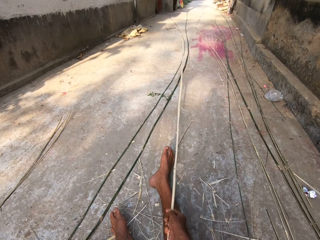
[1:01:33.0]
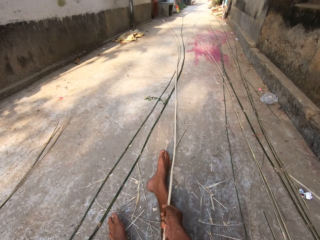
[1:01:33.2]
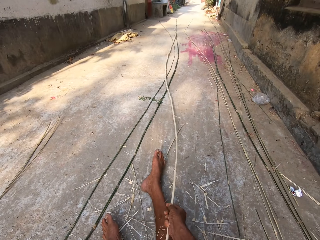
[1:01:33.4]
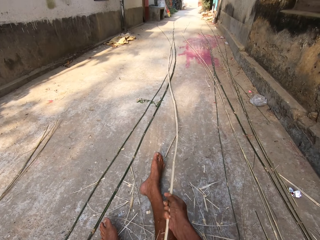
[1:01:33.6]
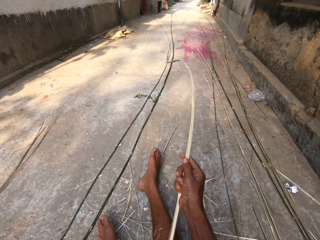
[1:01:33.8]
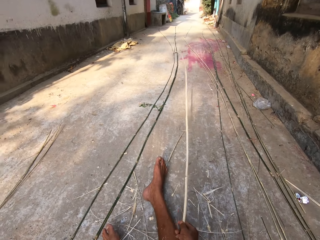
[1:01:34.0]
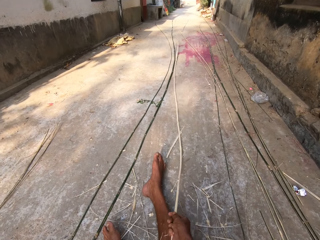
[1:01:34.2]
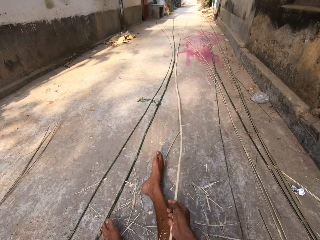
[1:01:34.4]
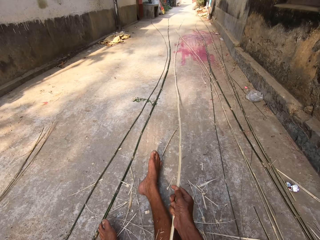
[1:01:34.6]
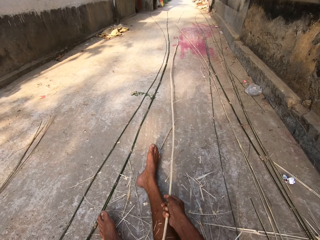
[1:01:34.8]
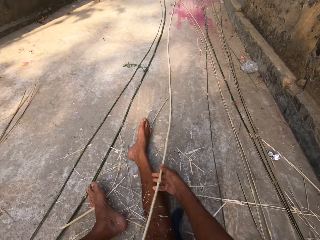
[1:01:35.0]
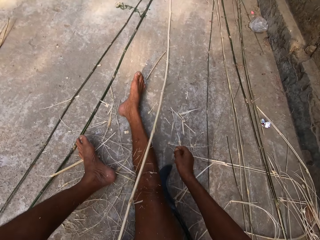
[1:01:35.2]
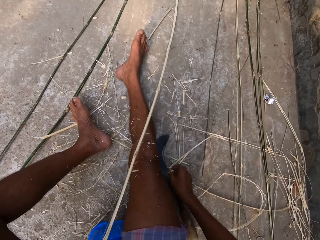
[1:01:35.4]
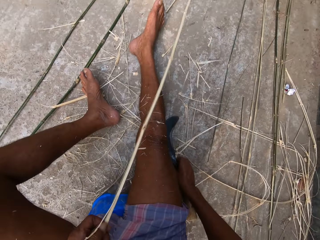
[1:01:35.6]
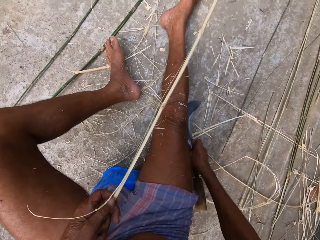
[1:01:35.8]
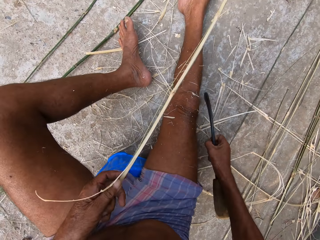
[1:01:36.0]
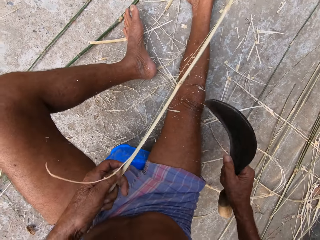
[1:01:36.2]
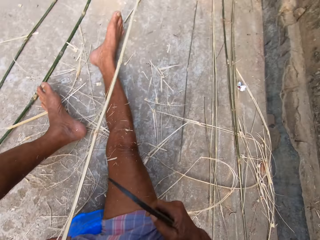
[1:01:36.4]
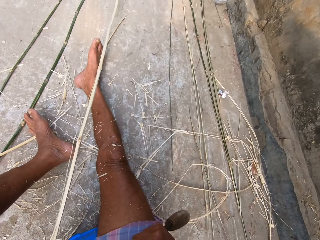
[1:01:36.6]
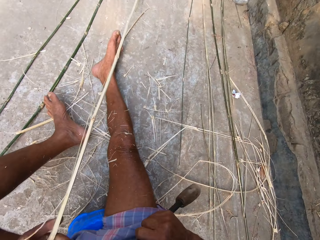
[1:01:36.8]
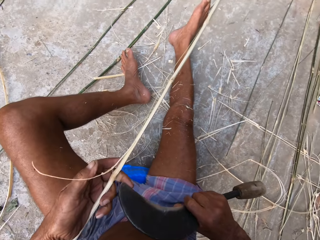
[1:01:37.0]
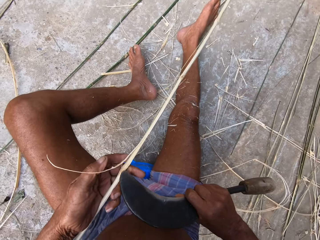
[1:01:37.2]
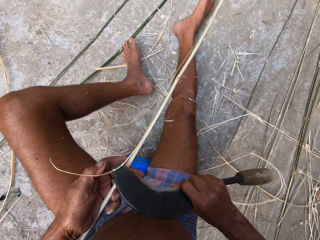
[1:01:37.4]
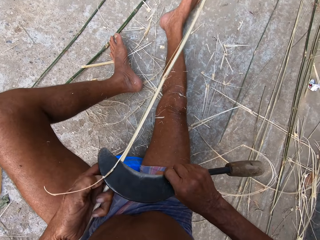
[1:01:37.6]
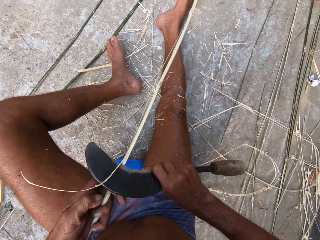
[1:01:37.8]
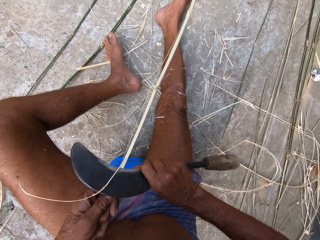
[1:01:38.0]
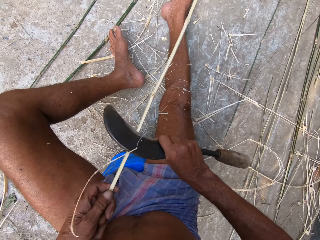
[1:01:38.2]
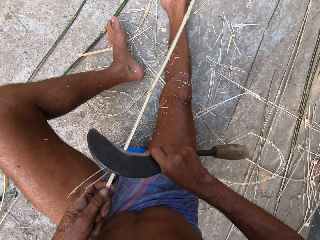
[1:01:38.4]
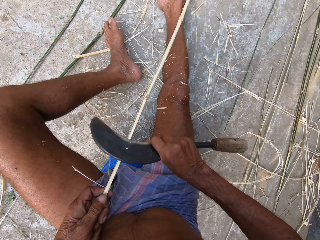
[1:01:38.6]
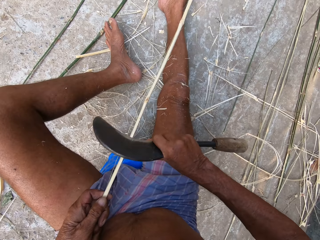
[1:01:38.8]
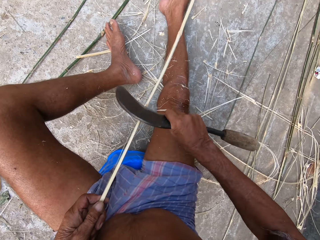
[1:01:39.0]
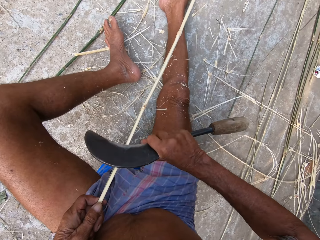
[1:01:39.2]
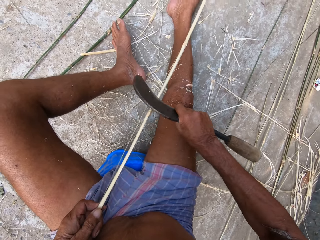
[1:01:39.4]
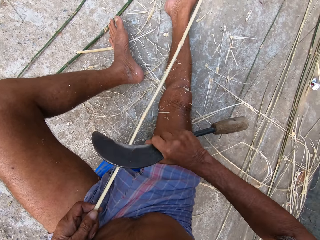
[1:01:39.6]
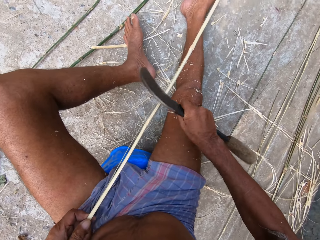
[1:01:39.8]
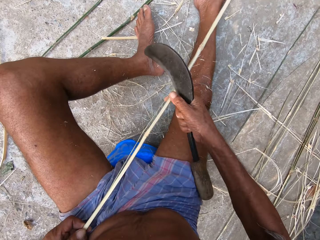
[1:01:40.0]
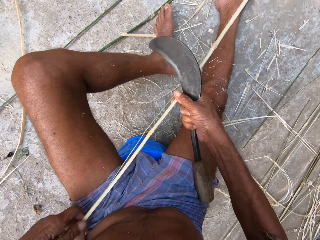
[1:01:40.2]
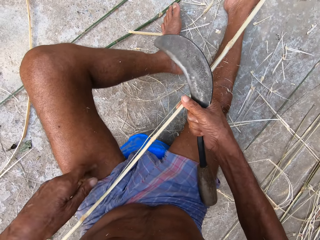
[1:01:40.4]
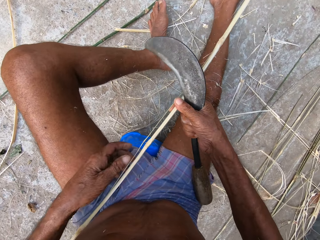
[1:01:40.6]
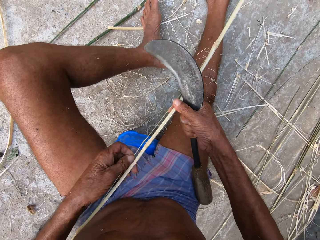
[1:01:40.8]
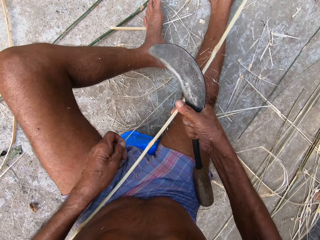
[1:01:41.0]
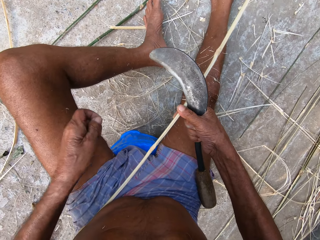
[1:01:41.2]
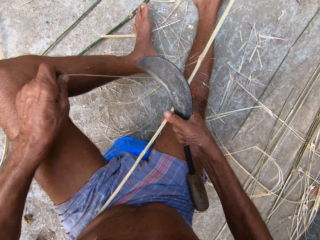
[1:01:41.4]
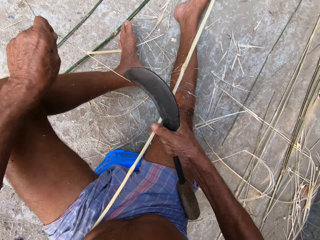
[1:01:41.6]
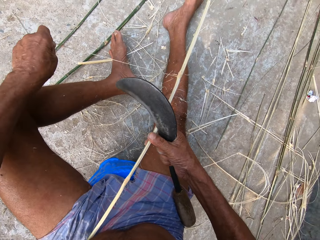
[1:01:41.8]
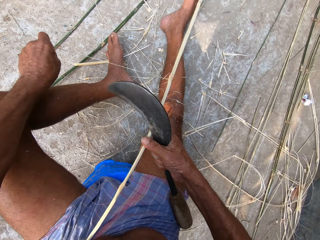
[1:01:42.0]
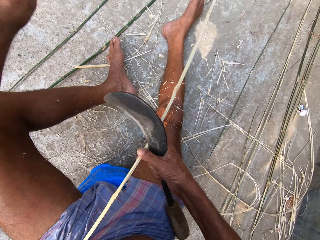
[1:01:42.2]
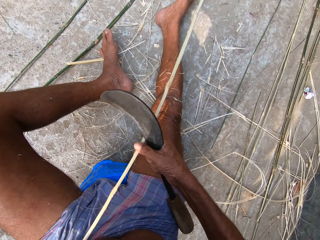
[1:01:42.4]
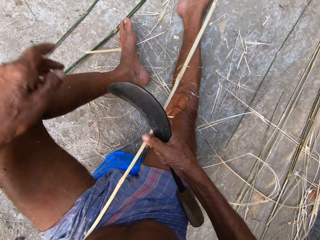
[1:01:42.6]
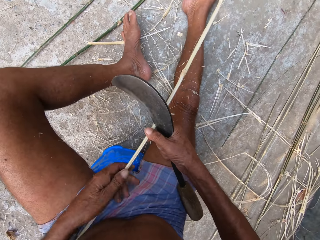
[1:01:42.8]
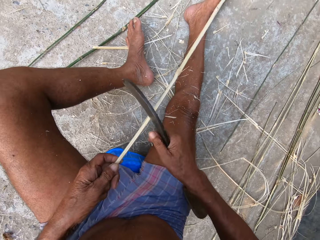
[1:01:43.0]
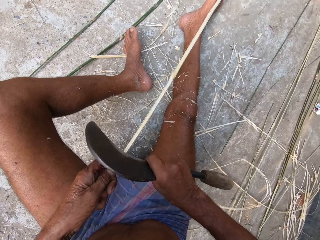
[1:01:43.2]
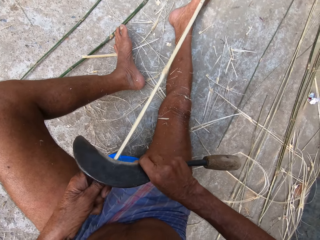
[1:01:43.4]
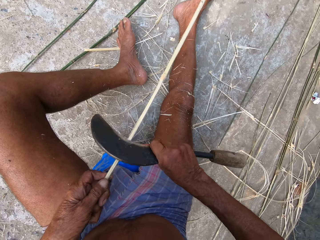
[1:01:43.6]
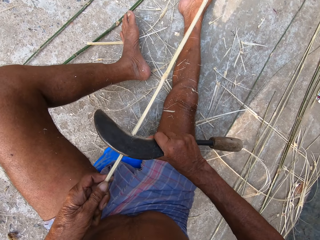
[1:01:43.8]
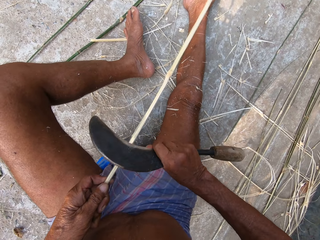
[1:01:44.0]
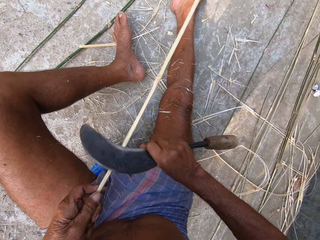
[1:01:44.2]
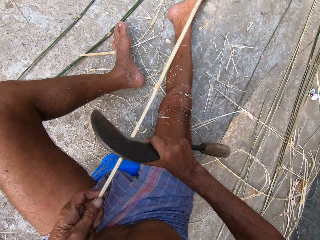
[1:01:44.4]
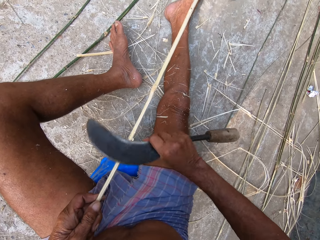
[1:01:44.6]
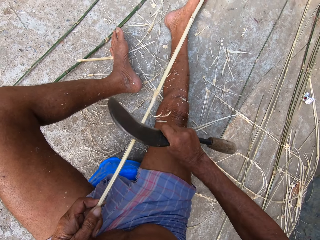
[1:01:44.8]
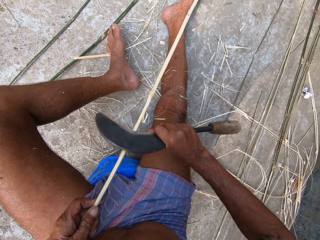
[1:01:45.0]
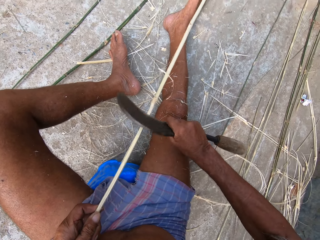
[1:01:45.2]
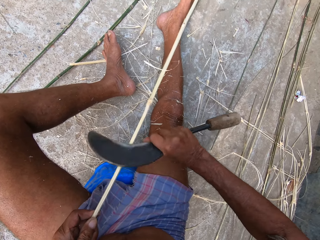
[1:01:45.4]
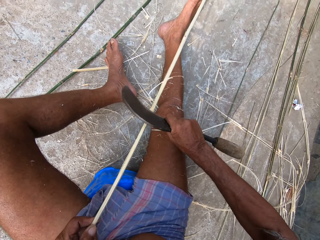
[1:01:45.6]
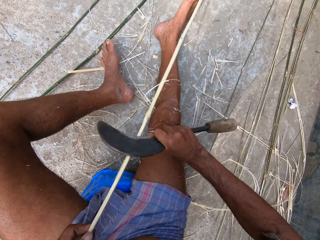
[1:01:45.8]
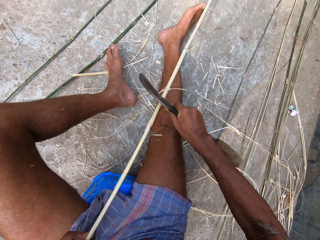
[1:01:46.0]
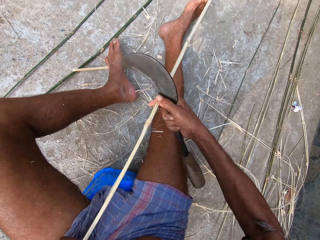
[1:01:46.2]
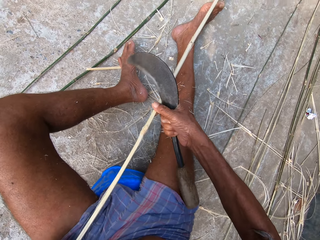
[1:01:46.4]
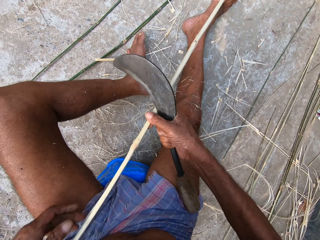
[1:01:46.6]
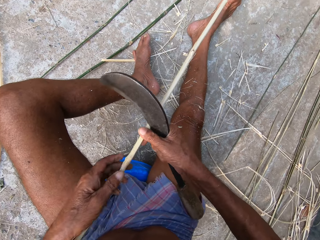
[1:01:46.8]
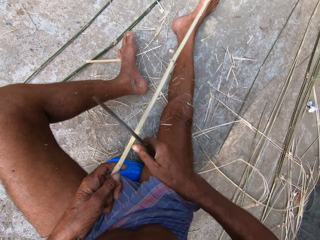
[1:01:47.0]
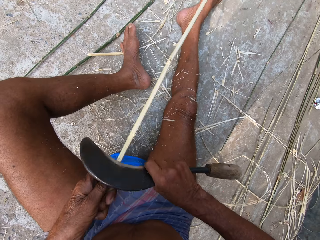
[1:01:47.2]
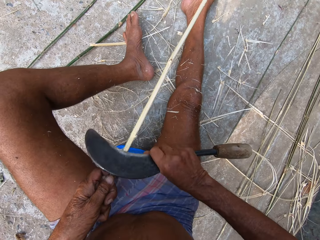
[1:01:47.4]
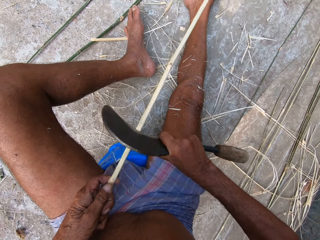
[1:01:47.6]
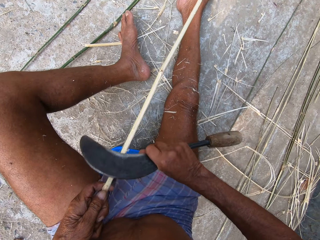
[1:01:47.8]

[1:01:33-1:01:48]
The camera wearer holds the stick. He shakes the stick. He picks up a scraping knife from the ground with his right hand. He scrapes the bamboo strip in his left hand with the scraping knife in his right hand. He carves the stick. He holds the bamboo strip with his right hand. He cuts off a strand from the bamboo strip in his right hand with his left hand. He scrapes the bamboo strip in his left hand with the scraping knife in his right hand. He carves the stick.

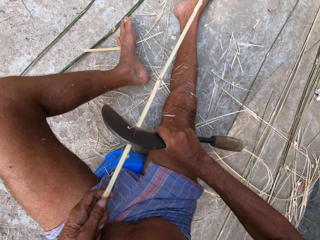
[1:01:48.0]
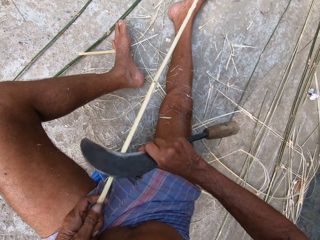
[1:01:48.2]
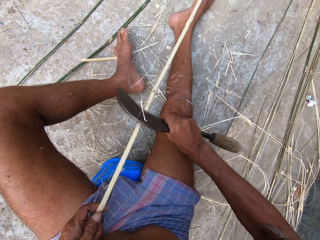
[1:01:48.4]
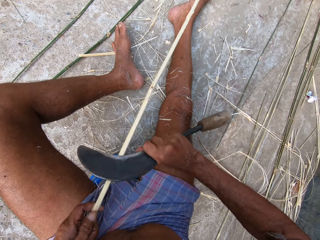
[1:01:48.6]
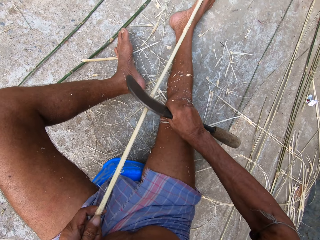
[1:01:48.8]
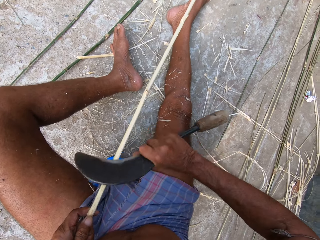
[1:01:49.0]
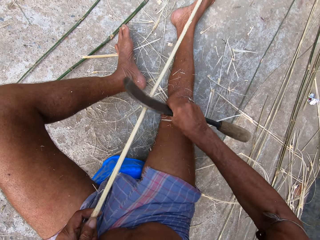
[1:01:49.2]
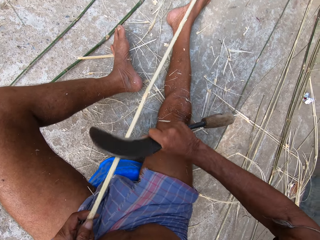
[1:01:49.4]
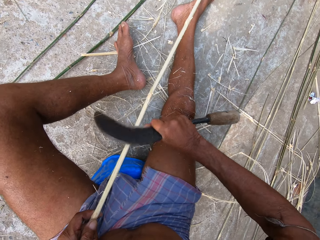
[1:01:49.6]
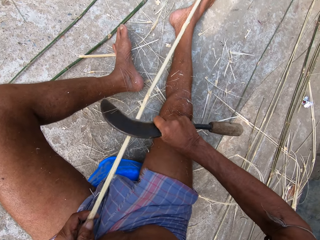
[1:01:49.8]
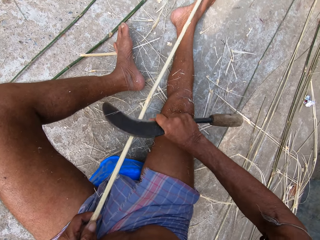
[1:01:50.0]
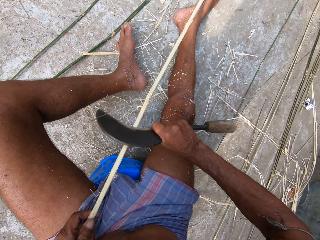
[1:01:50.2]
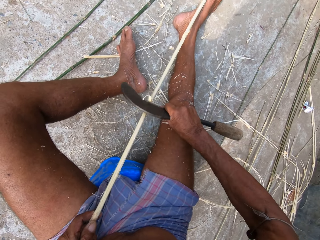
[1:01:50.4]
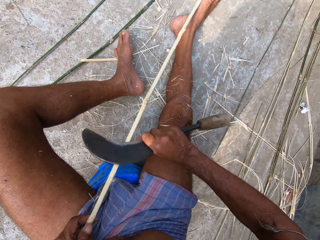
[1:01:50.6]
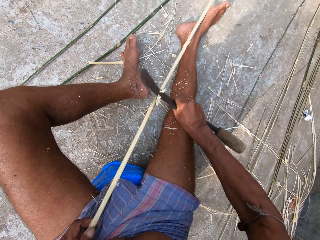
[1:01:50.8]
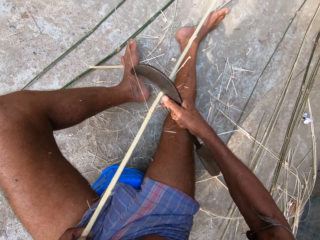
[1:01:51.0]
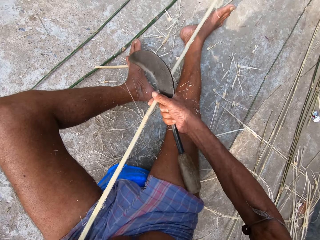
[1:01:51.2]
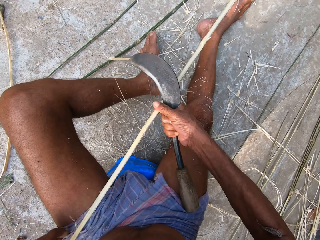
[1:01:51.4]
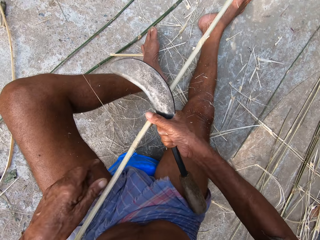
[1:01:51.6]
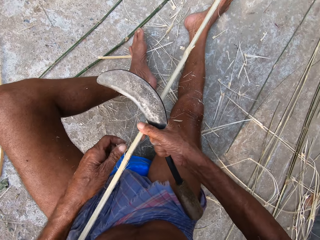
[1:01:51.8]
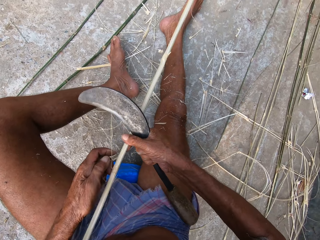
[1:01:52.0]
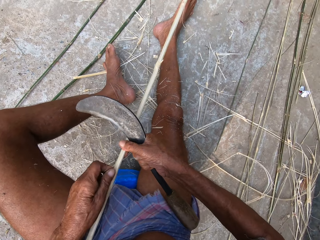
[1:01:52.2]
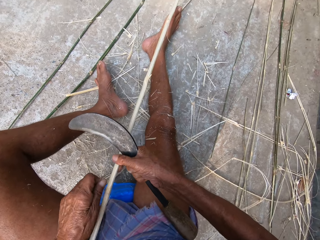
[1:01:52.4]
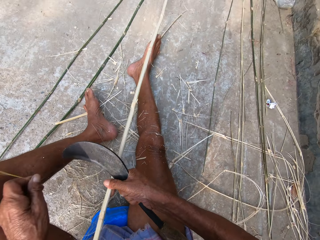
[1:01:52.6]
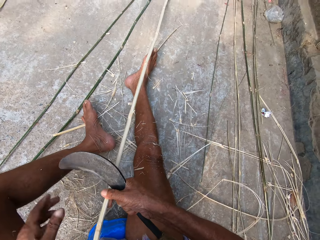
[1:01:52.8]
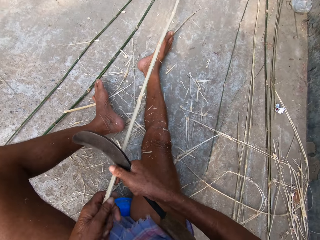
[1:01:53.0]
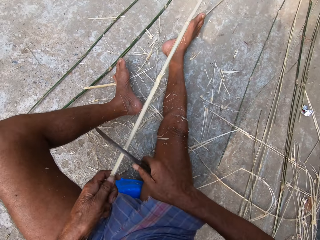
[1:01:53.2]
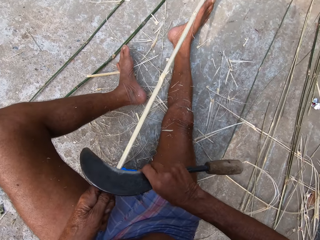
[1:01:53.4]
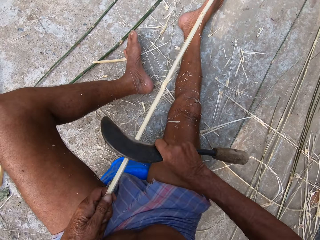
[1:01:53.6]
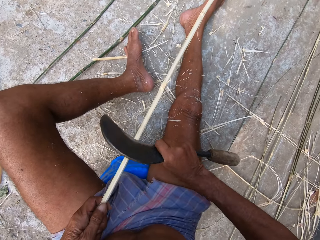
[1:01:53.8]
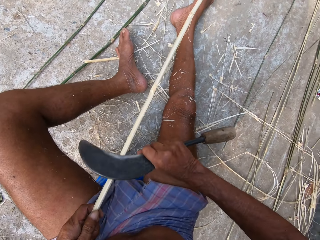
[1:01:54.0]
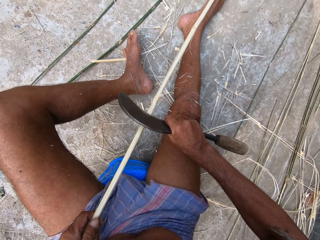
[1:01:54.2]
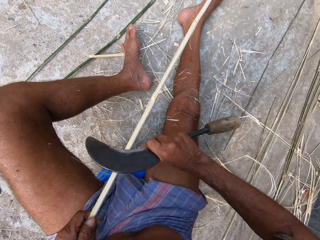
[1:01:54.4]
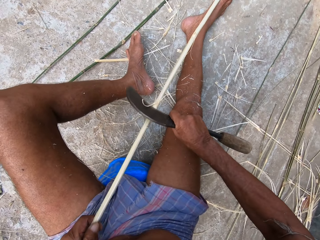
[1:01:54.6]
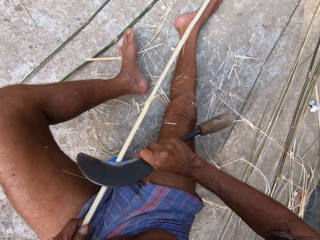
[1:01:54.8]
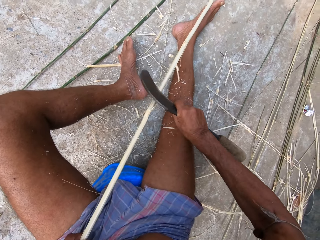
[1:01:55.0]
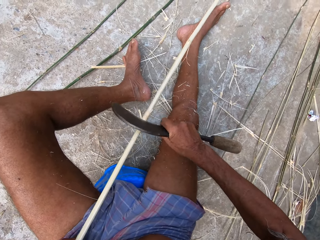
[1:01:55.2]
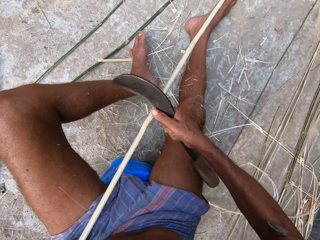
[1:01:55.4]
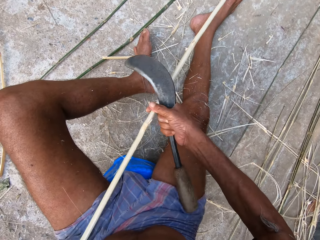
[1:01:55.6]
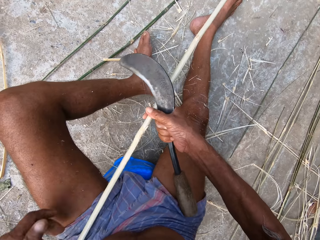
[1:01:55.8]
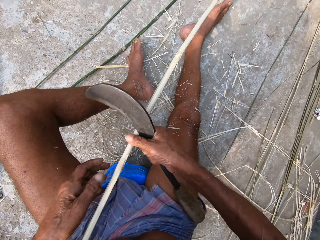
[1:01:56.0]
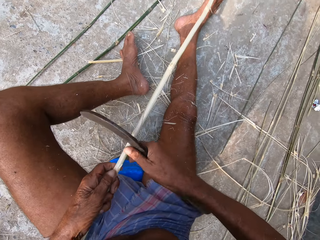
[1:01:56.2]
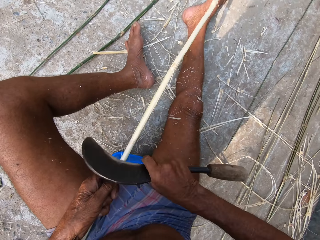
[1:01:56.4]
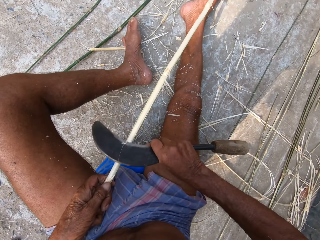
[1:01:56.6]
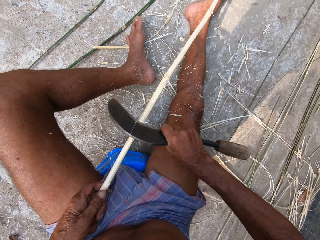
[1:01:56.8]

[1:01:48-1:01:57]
The camera wearer removes something on the stick. They carve the stick.
